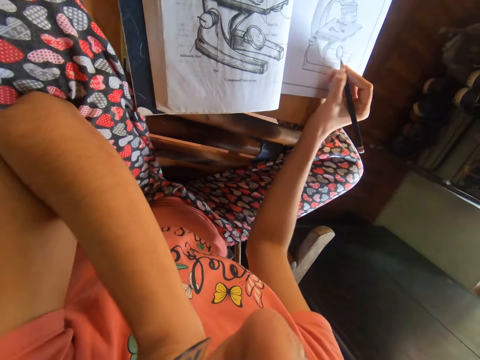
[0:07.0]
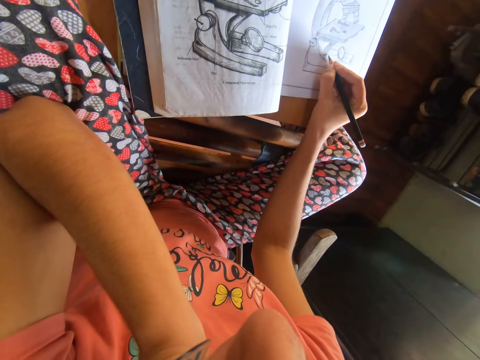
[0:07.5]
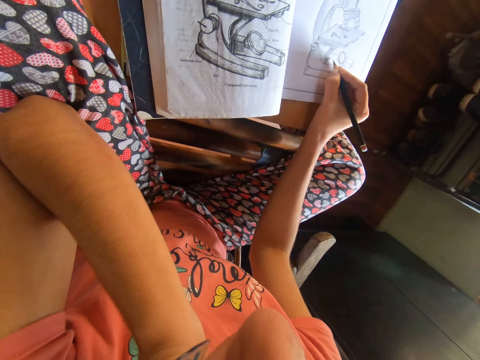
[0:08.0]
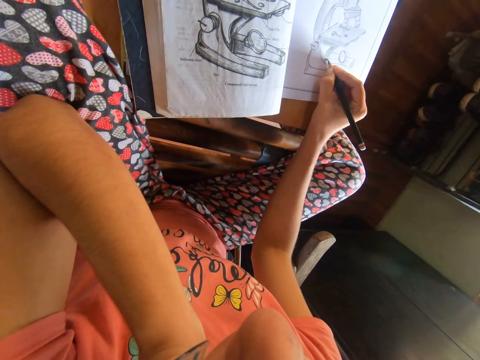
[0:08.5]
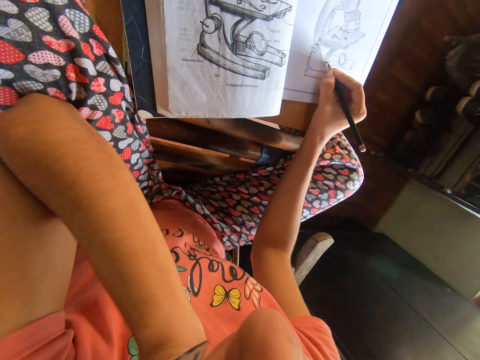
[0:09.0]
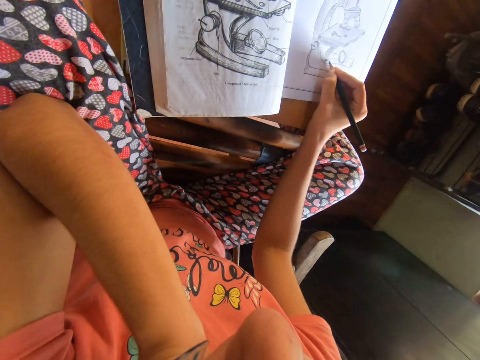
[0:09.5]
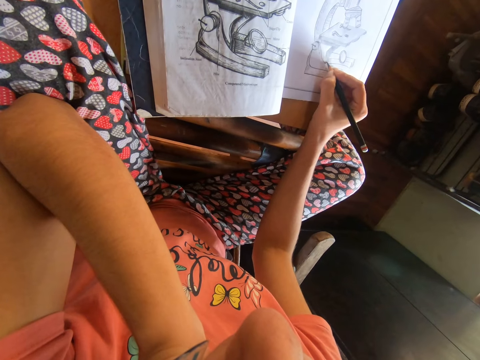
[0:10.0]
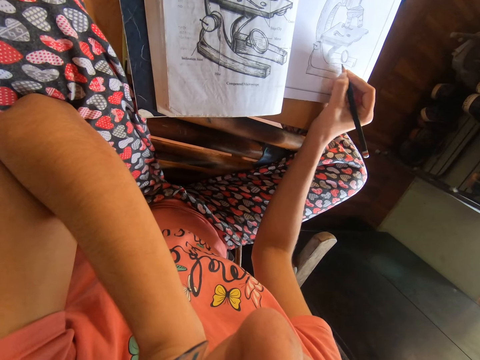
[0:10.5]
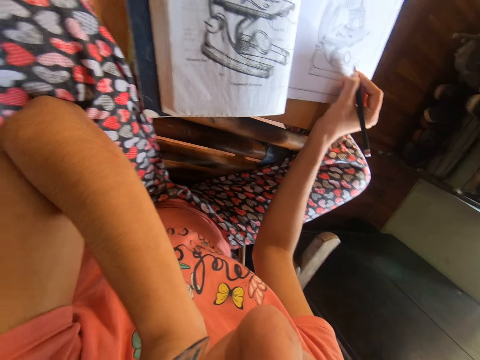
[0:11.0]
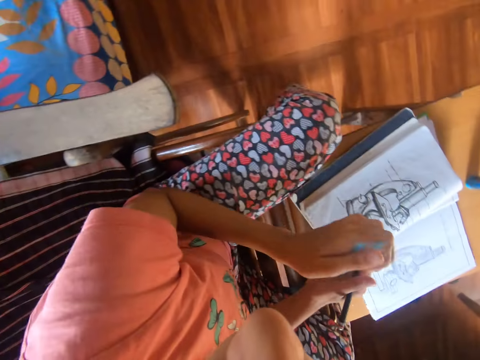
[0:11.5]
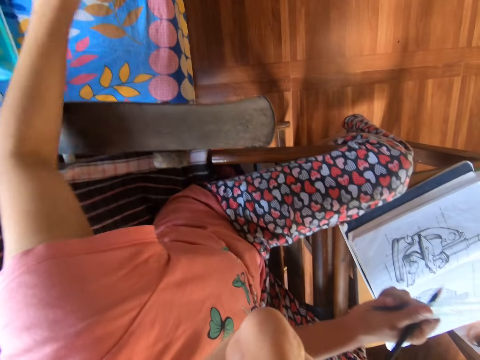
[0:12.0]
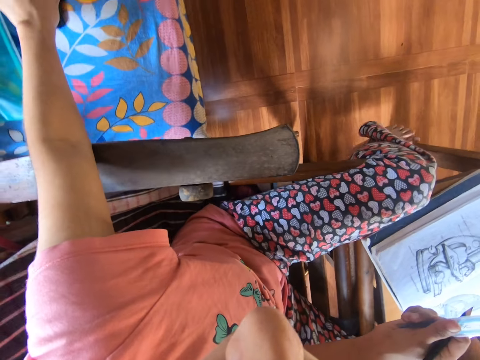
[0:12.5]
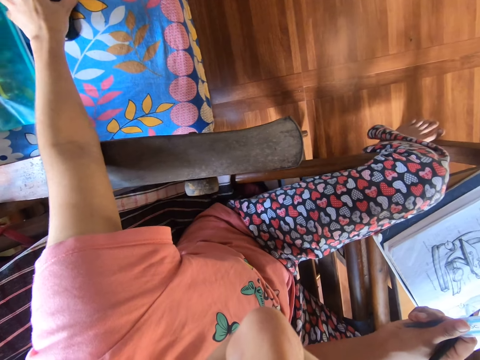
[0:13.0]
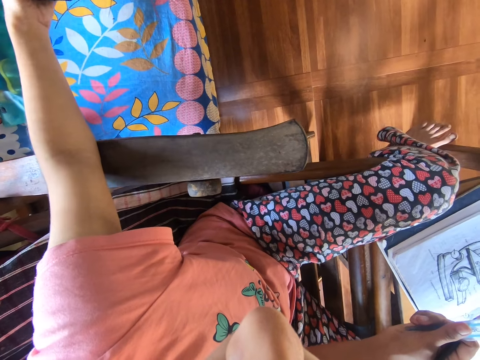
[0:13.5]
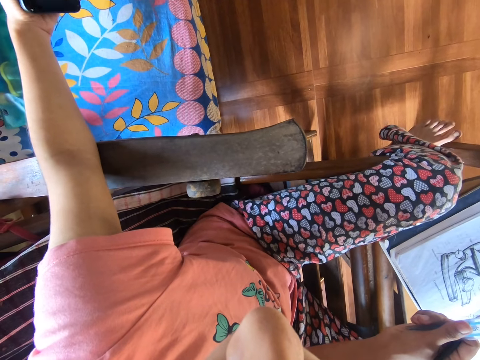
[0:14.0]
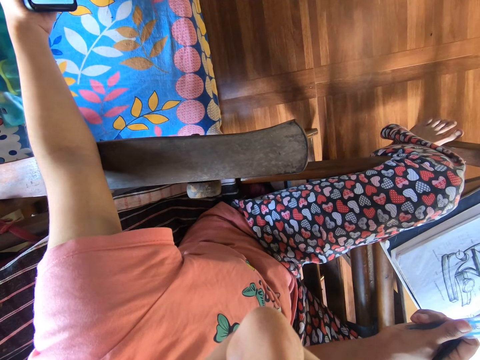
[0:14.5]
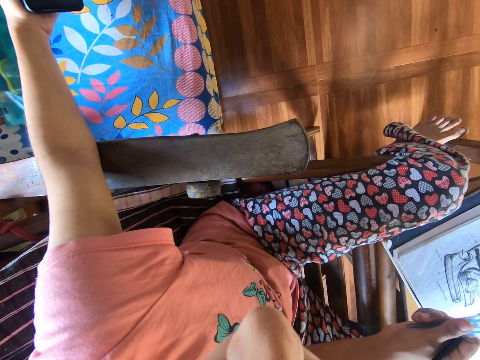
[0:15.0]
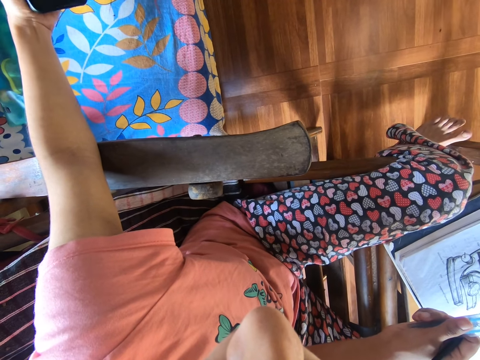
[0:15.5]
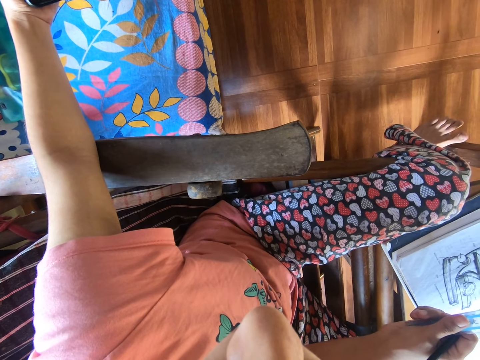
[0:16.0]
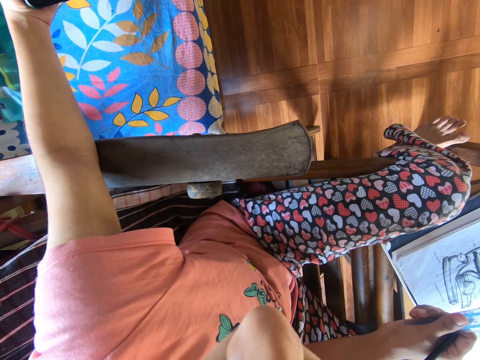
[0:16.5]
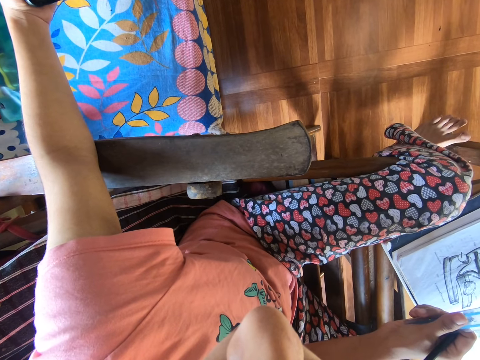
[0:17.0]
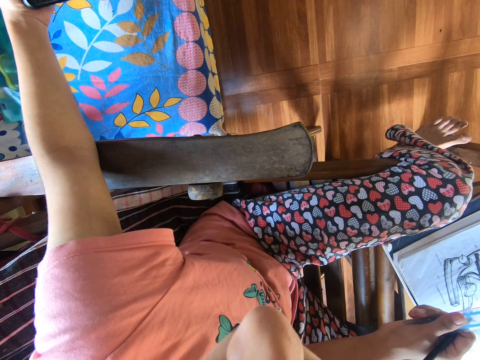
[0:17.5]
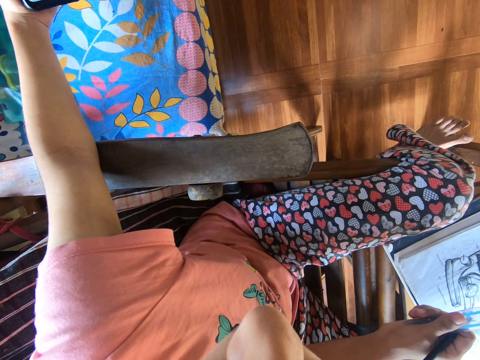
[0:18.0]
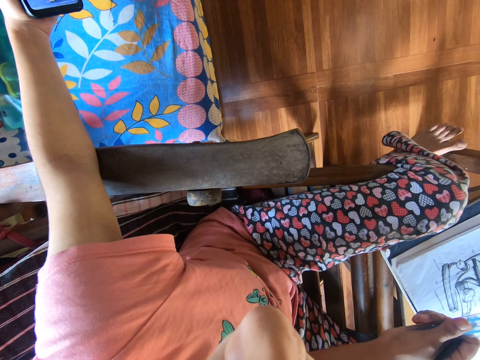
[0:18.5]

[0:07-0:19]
The camera wearer draws on the book with the pencil in her right hand. She passes the ruler from her left hand to her right hand. She picks up a phone from a chair with her left hand. She operates the phone with her left hand.

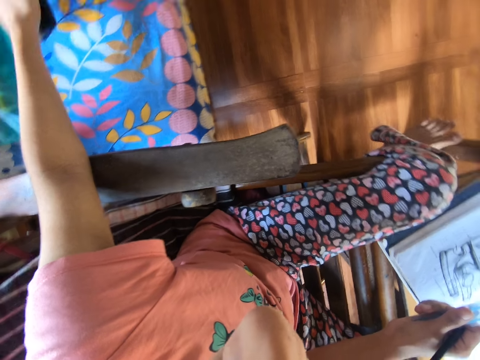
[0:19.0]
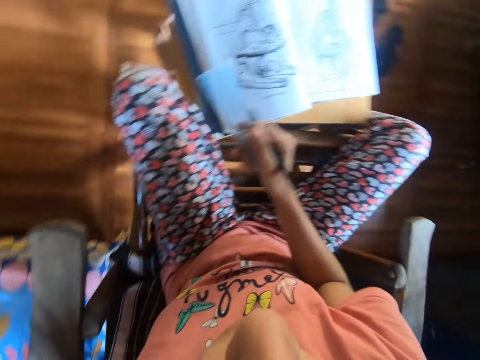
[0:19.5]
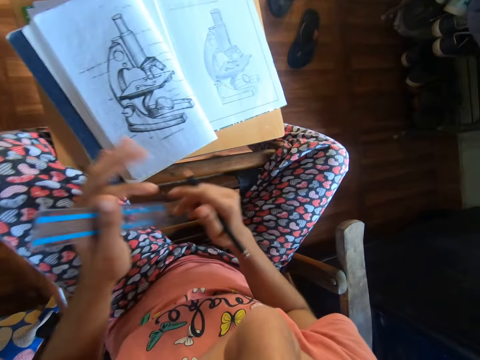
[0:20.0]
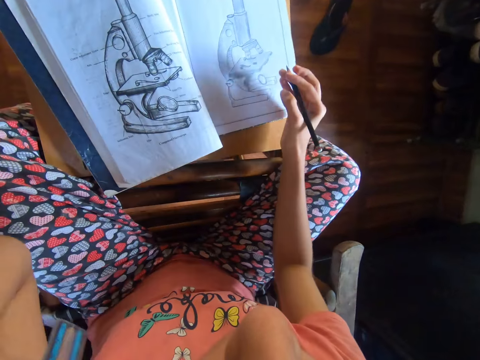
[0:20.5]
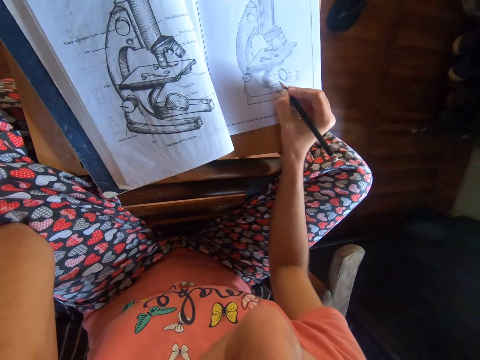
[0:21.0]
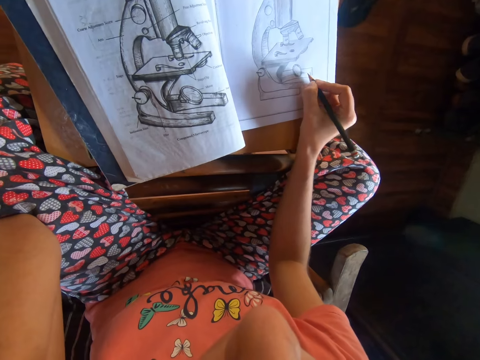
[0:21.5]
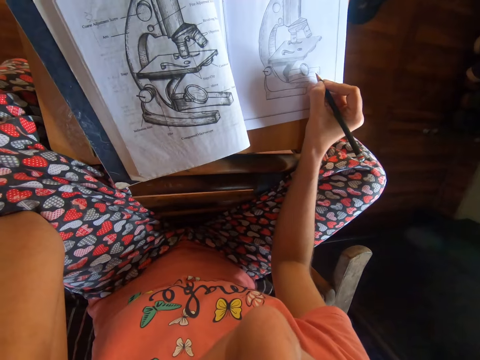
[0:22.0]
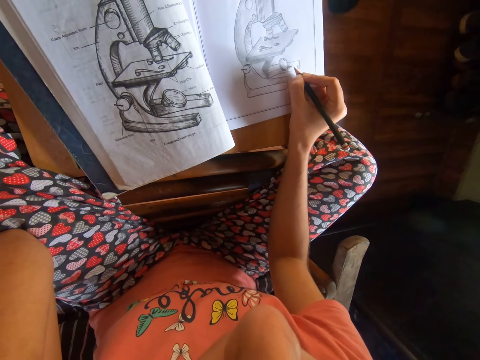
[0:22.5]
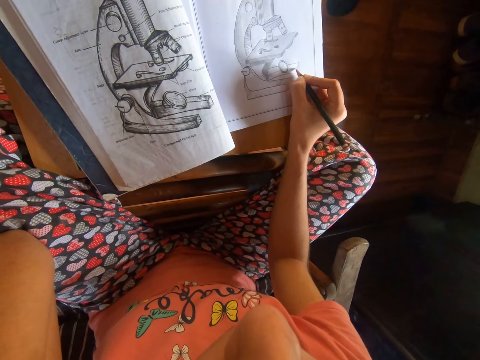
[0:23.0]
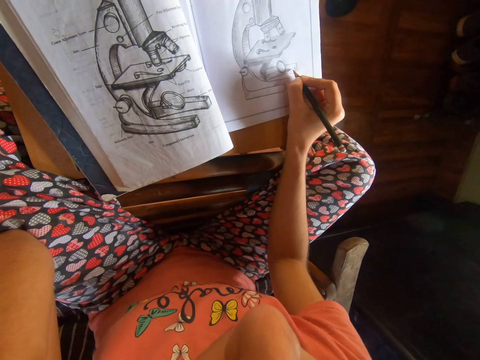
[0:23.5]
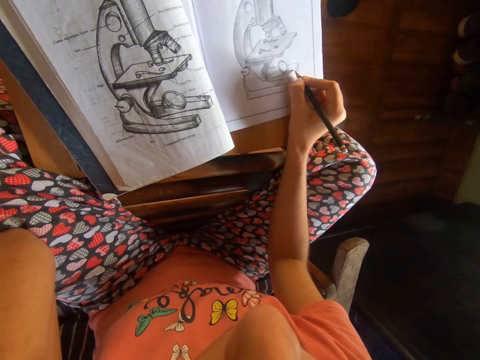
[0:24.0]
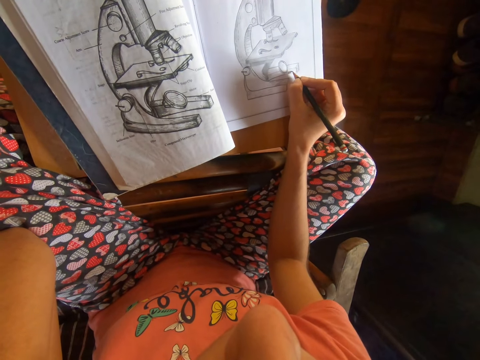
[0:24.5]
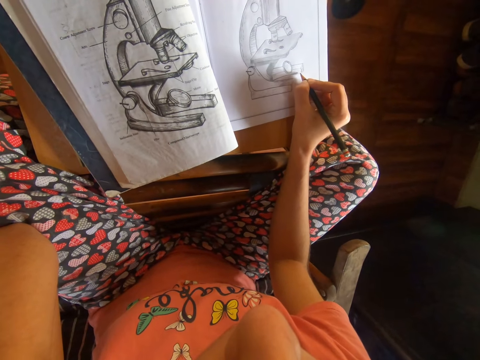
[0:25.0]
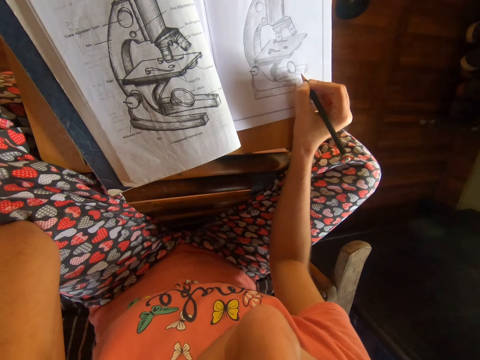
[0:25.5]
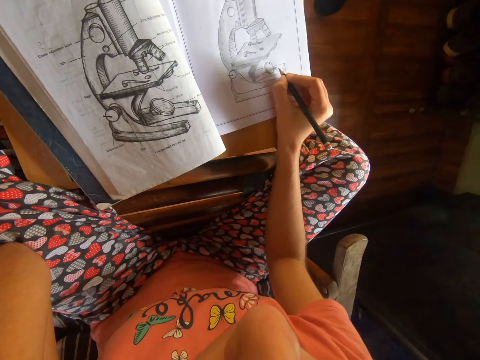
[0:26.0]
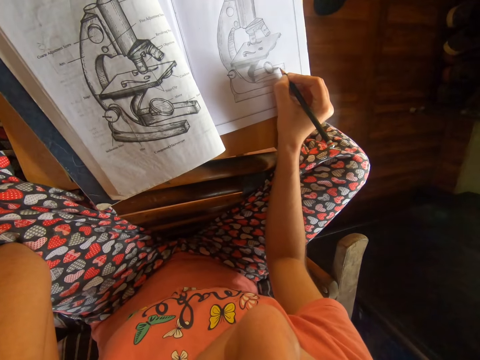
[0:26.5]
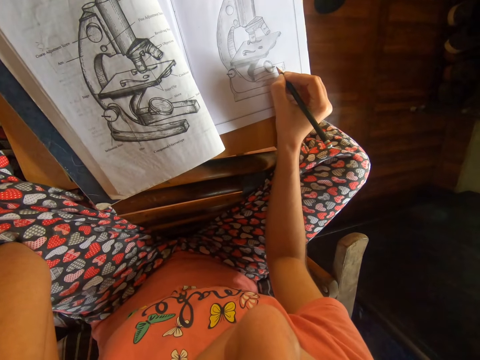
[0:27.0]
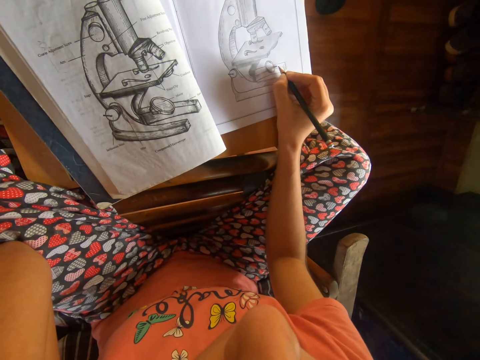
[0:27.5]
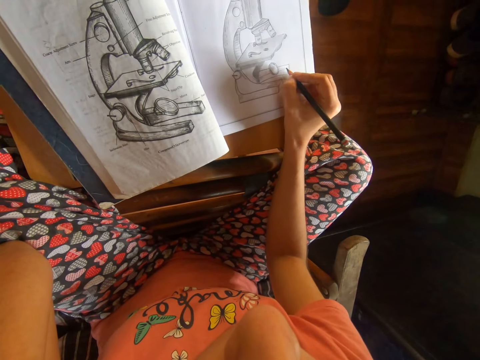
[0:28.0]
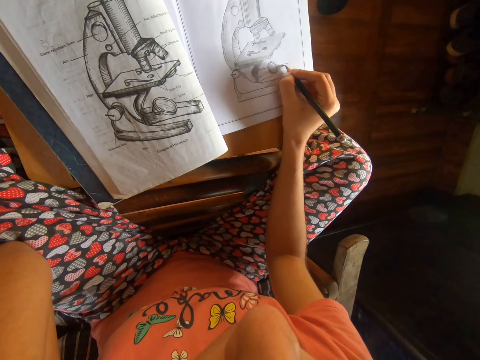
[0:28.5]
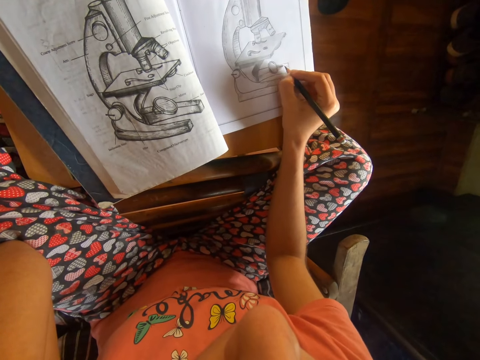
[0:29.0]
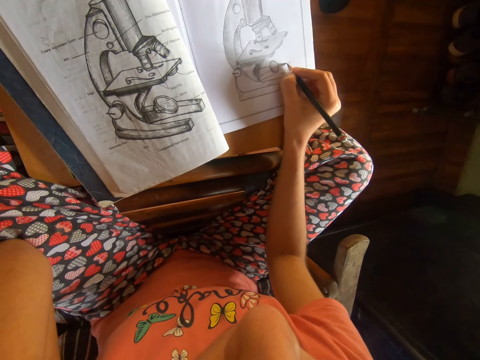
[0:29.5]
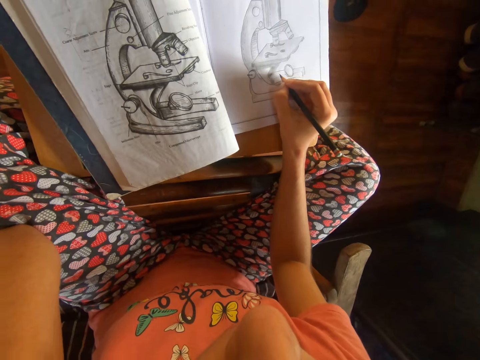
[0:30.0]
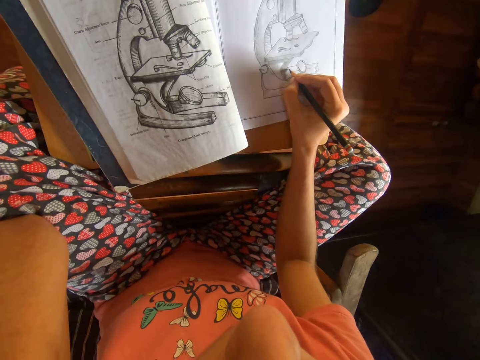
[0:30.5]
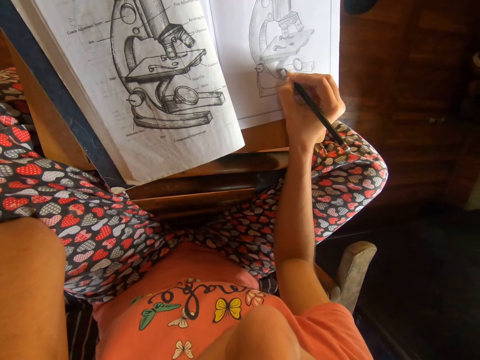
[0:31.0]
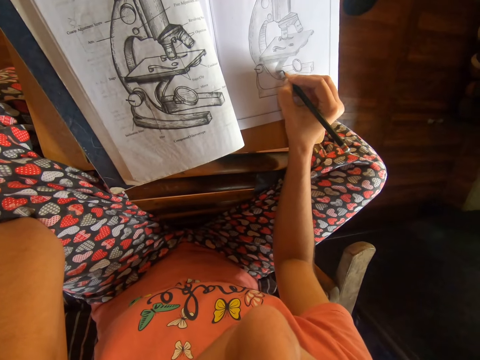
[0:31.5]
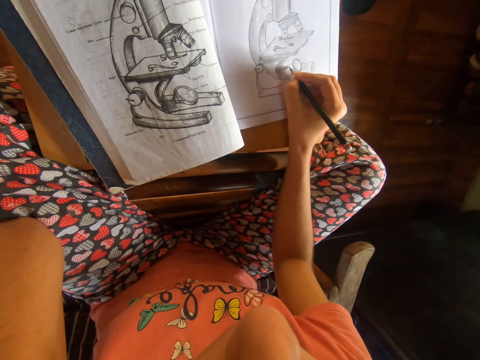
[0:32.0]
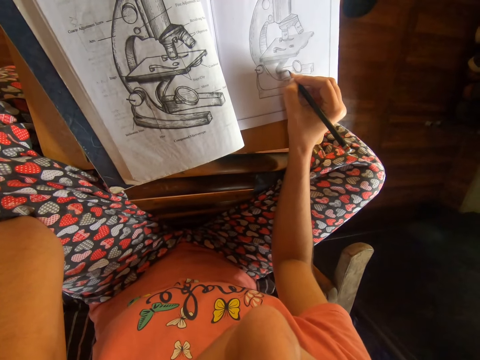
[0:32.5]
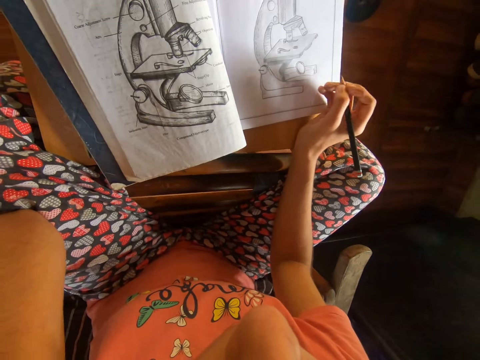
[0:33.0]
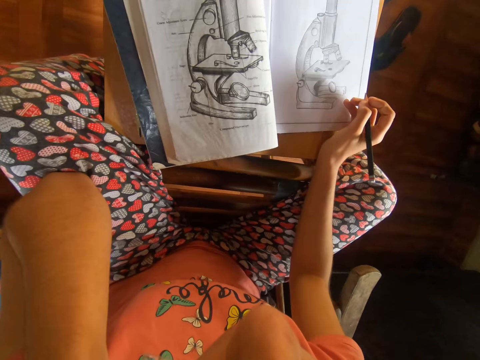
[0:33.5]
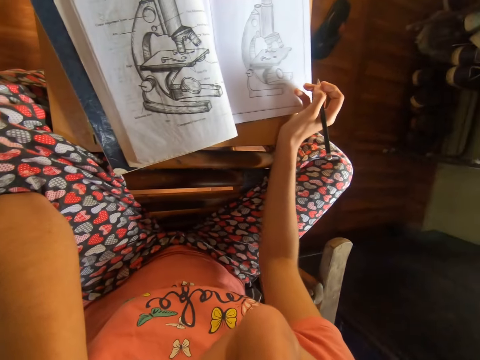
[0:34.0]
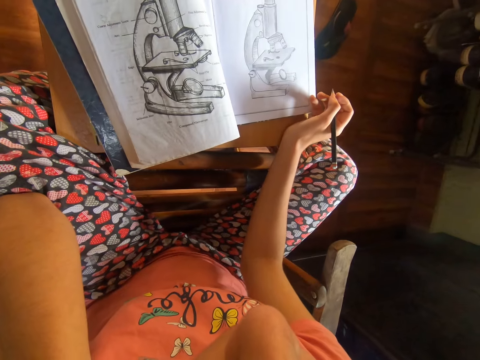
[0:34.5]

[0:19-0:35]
The camera wearer passes the ruler from her right hand to her left hand. She draws on the book with the pencil in her right hand.
